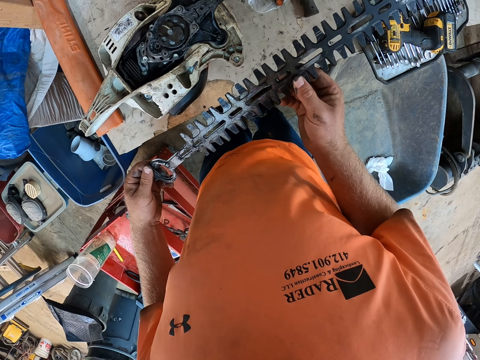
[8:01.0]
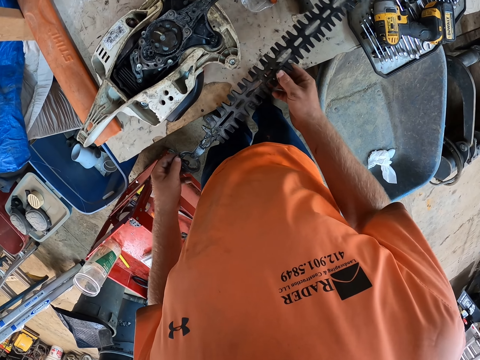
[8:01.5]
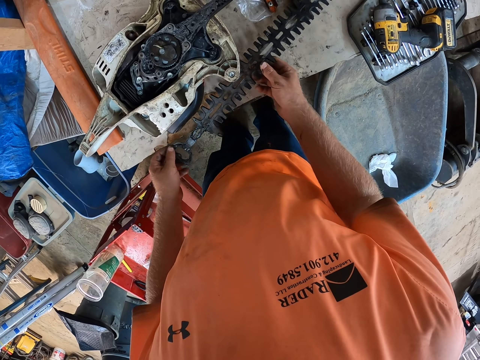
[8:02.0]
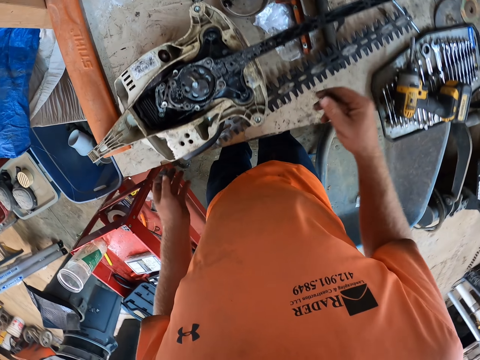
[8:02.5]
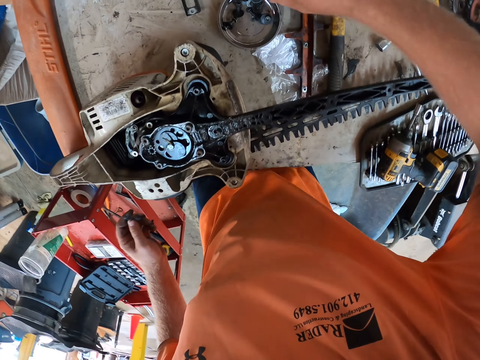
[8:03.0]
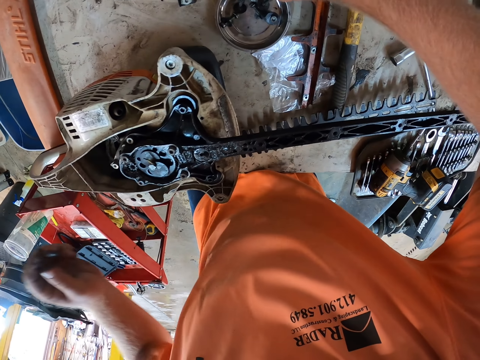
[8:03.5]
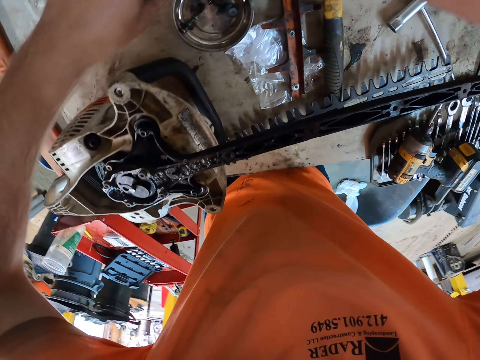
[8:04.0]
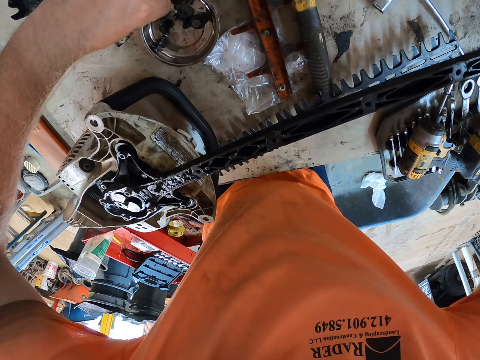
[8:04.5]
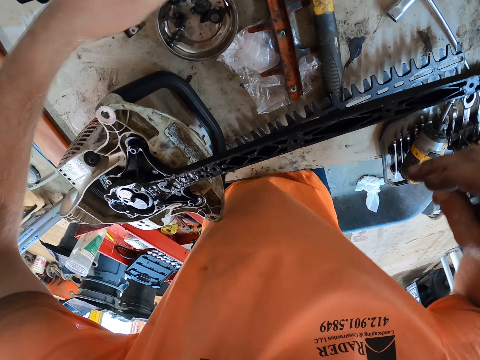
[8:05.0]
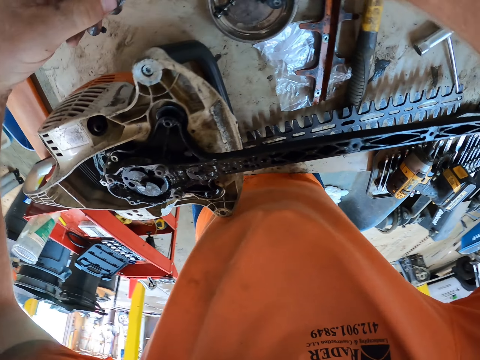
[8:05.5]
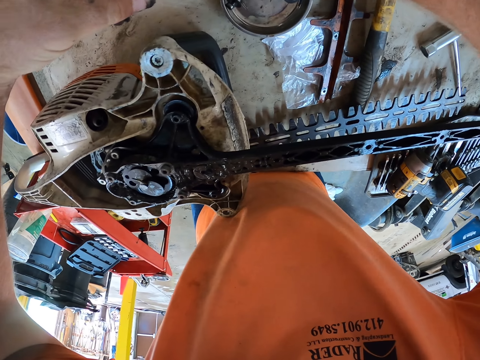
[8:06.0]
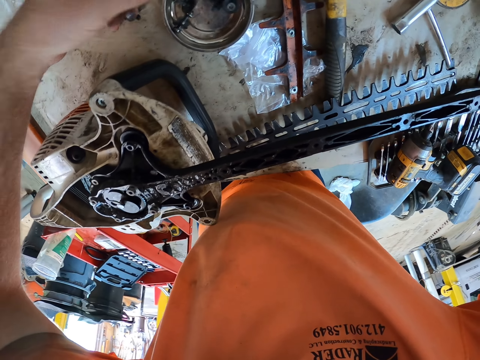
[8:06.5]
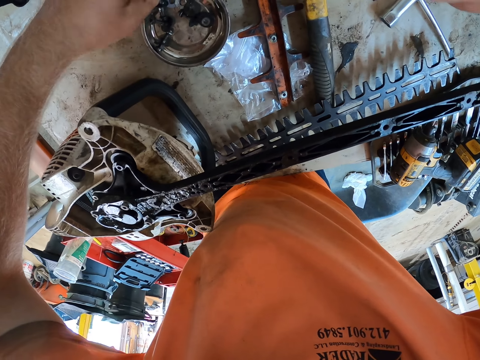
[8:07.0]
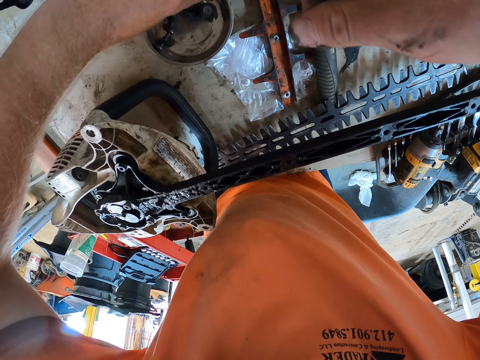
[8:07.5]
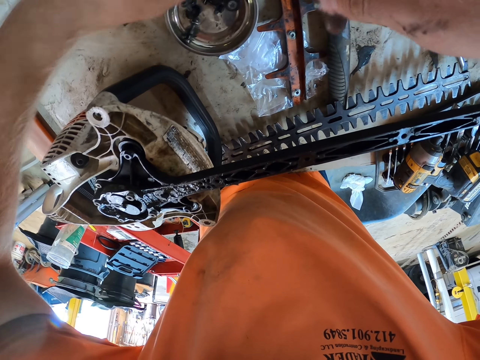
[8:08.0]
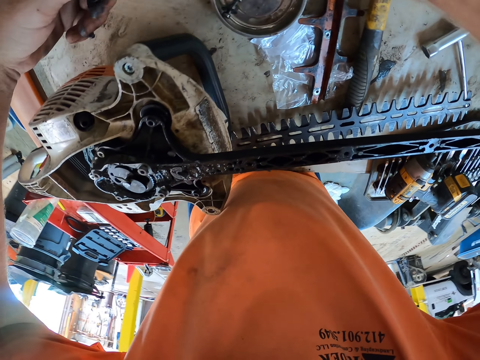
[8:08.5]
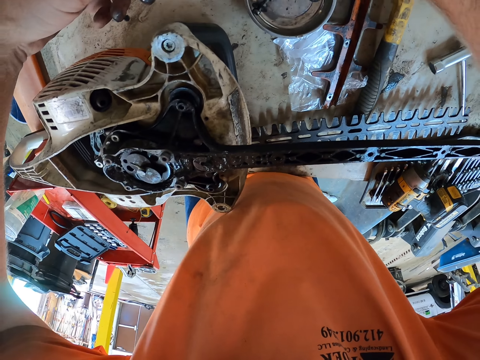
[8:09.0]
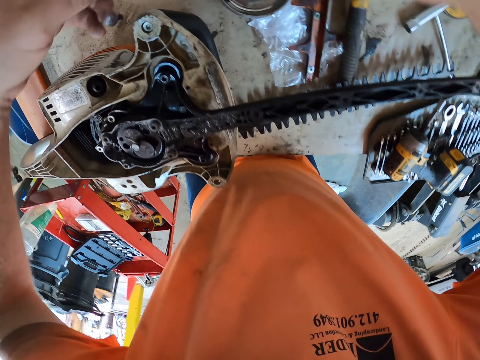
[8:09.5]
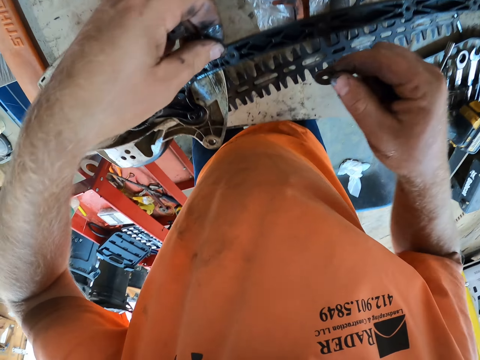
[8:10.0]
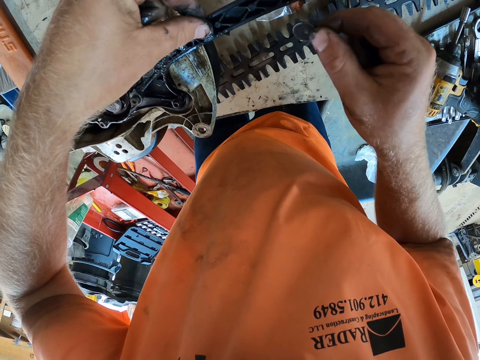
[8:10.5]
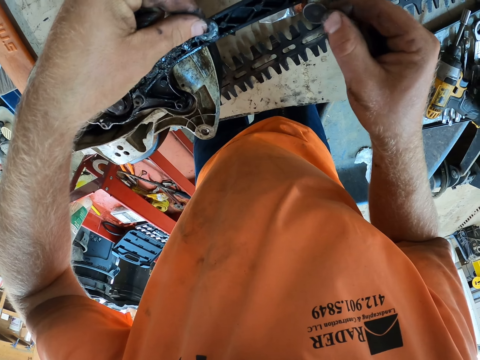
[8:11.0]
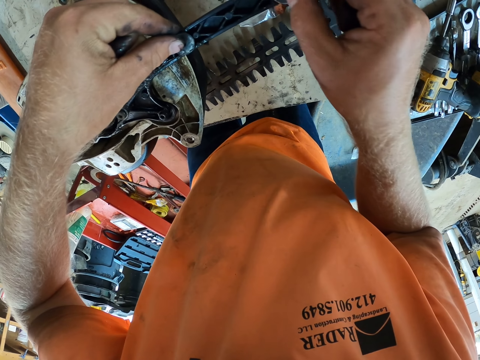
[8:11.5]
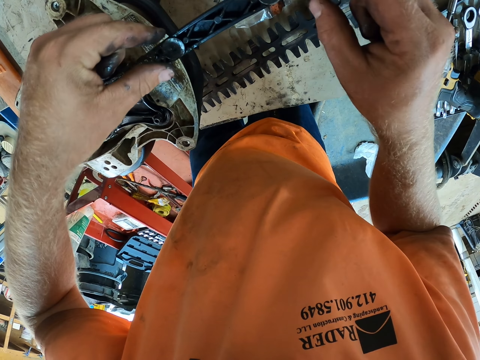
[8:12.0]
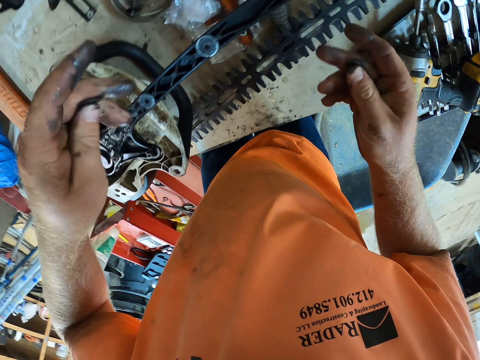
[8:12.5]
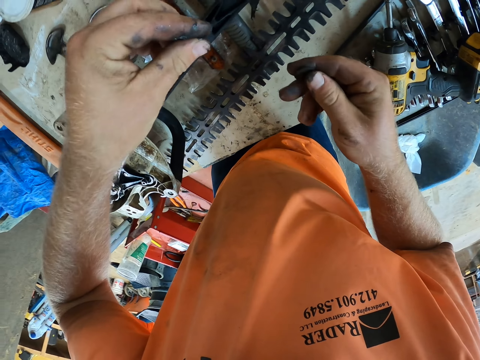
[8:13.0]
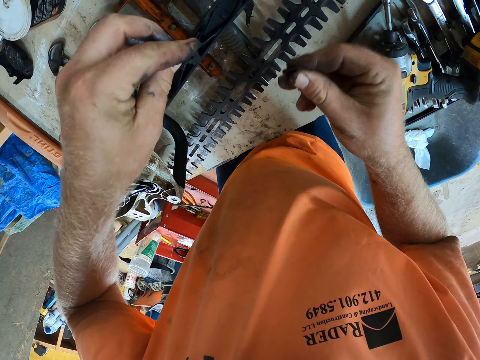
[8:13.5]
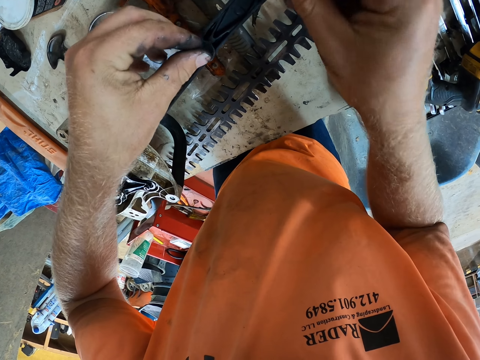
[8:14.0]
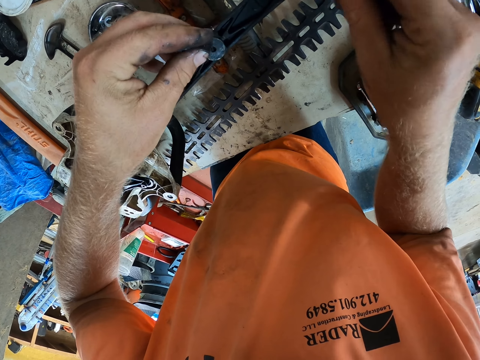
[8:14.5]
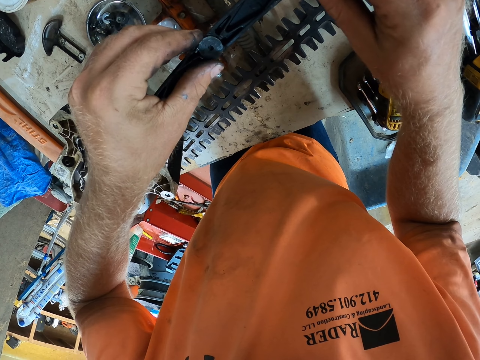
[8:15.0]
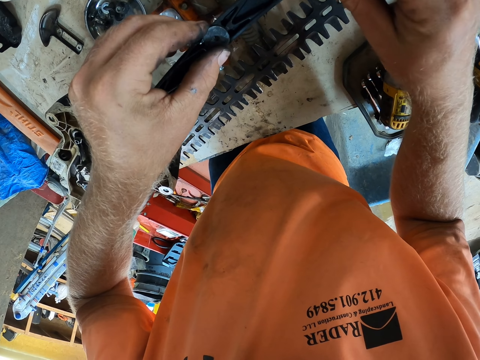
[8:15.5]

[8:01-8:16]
The camera wearer holds the metal rod. He drops the chainsaw blade on the table with both hands. He picks up some washers from the plate on the table with his hands. He places the washers on the chainsaw frame with both hands. He fixes the power saw.

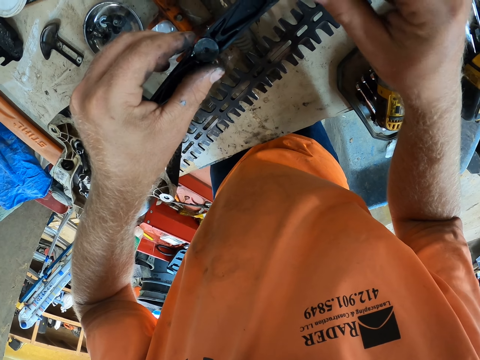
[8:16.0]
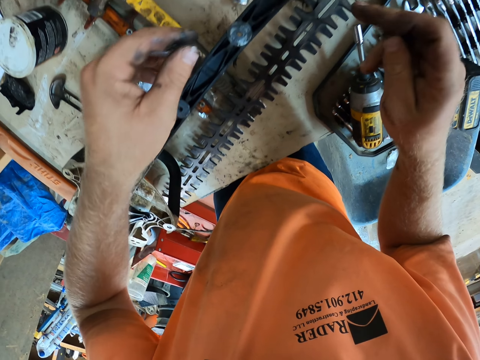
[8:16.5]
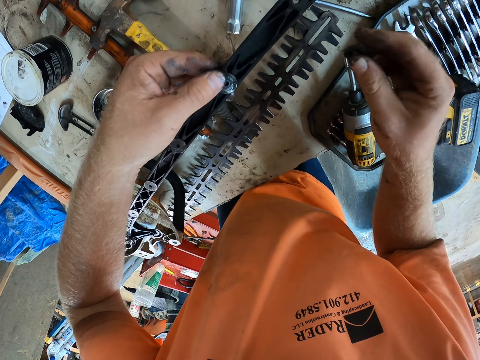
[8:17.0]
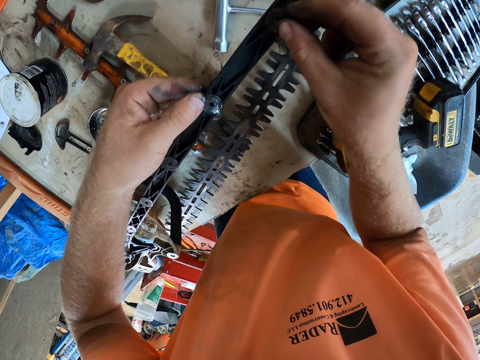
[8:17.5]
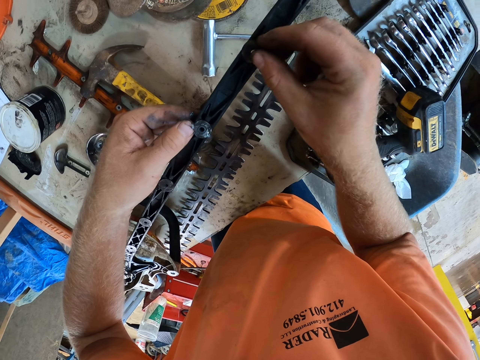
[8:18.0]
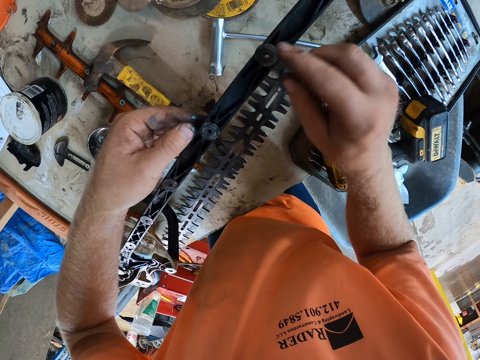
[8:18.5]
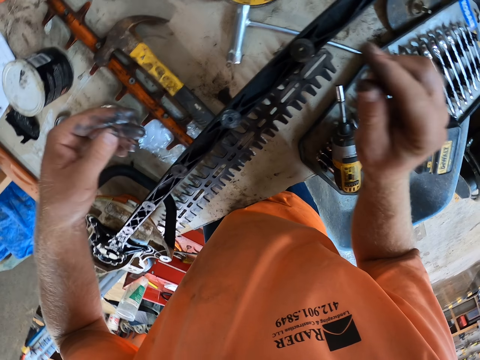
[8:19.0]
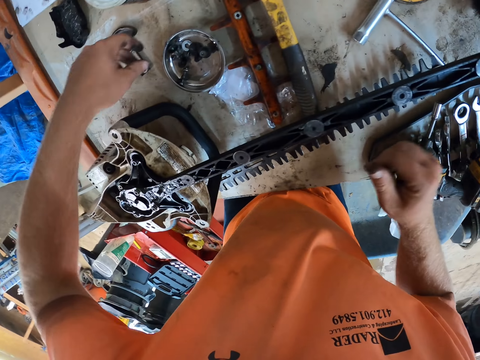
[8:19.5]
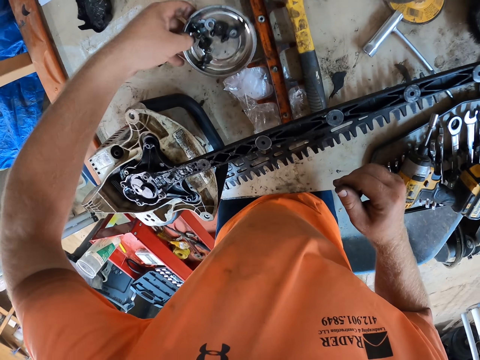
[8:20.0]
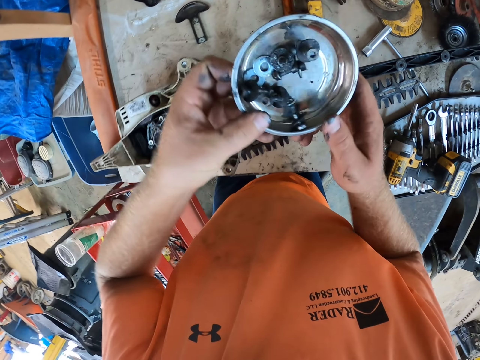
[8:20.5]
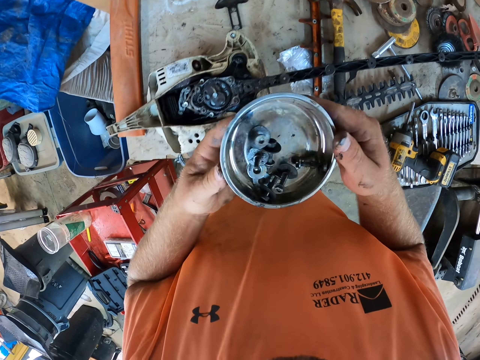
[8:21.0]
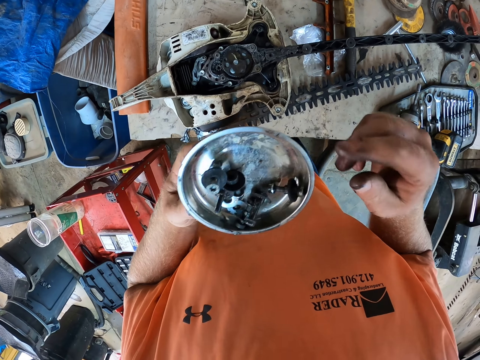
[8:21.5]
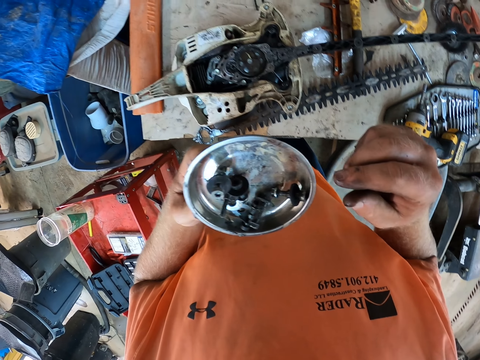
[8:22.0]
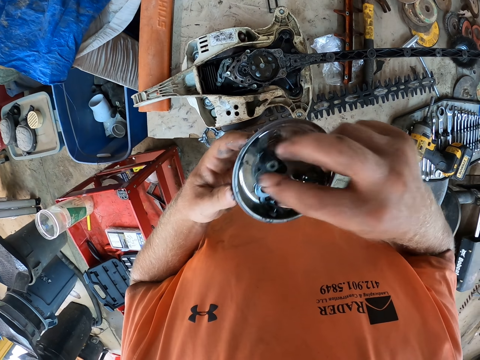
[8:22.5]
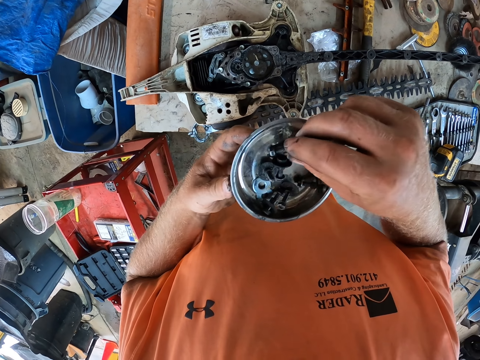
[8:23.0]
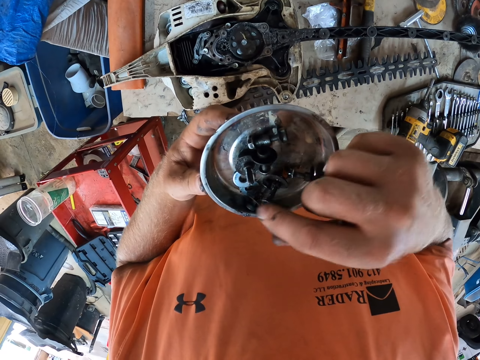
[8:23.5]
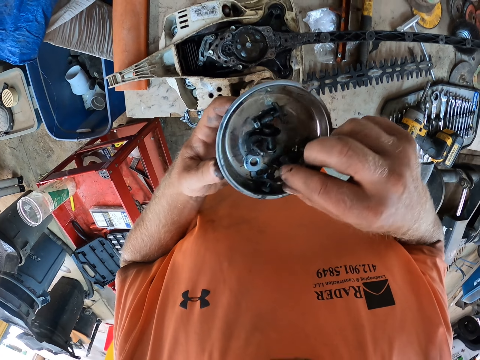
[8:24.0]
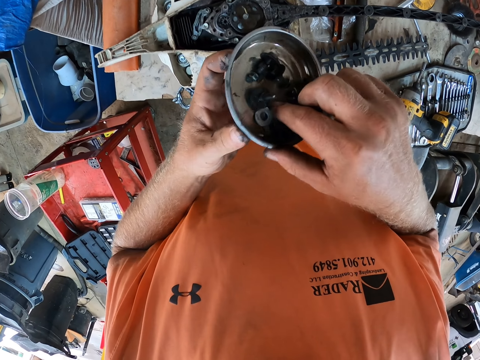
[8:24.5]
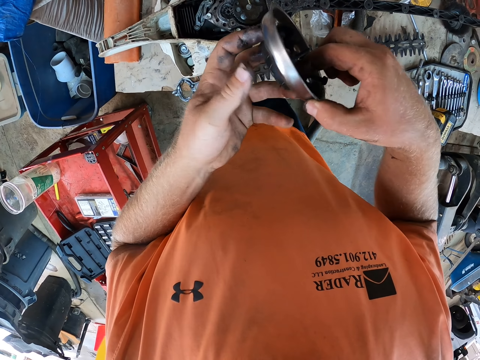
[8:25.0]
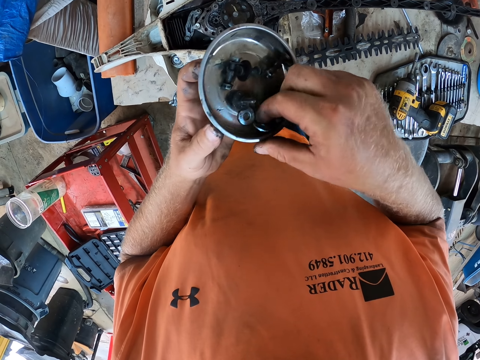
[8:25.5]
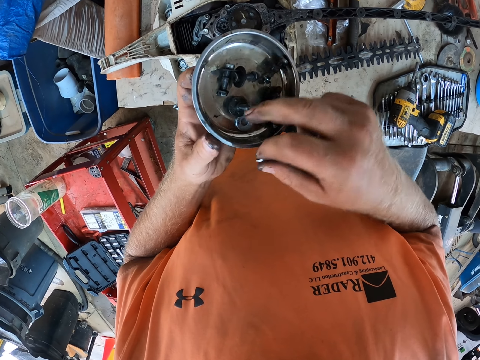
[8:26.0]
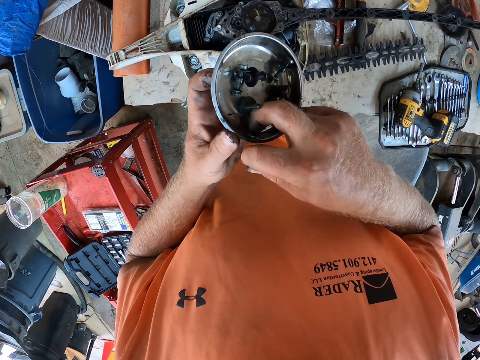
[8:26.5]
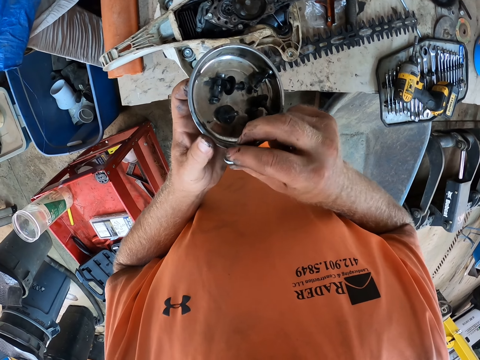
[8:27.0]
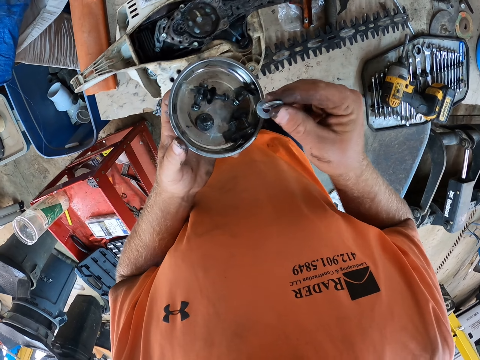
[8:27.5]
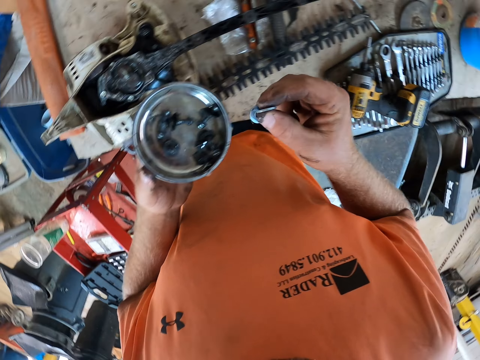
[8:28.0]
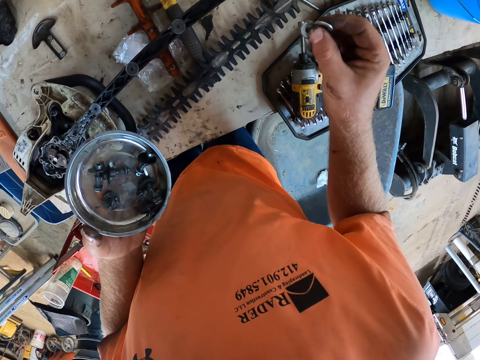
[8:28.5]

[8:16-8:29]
The camera wearer picks up the plate from the table with his left hand. He picks up some washers from the plate with his right hand. He picks up the bolts.
